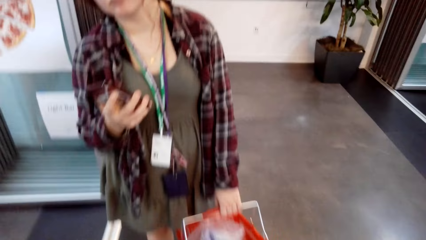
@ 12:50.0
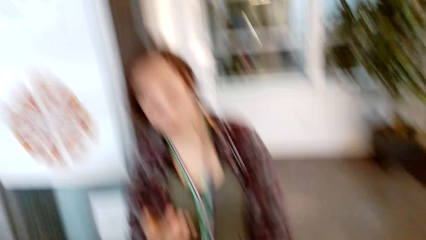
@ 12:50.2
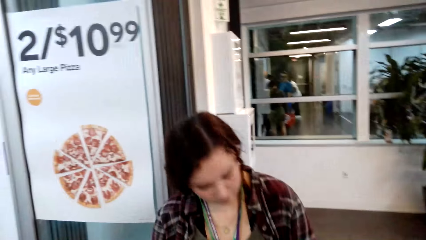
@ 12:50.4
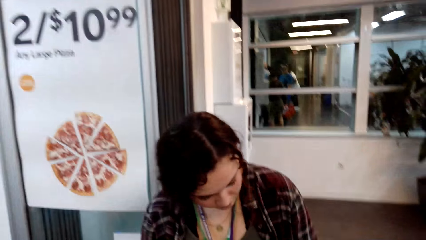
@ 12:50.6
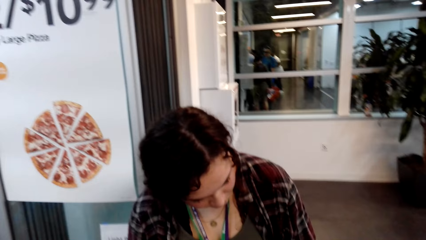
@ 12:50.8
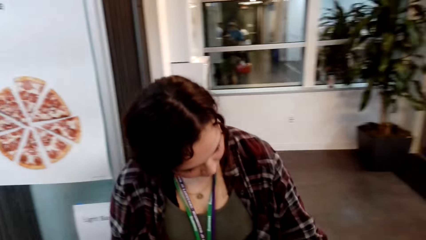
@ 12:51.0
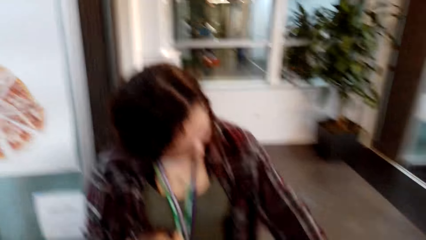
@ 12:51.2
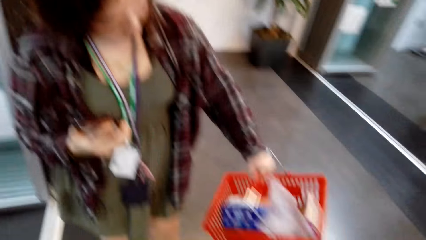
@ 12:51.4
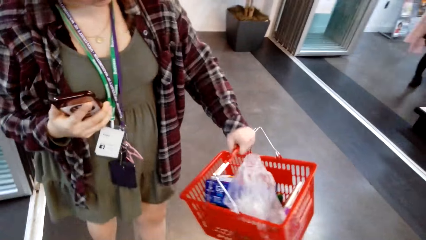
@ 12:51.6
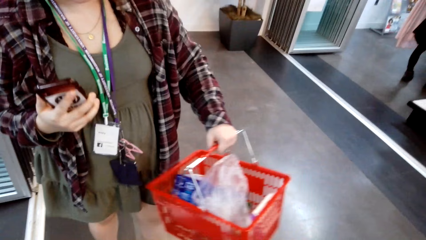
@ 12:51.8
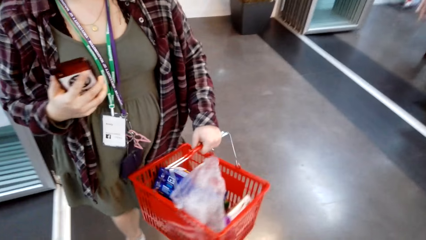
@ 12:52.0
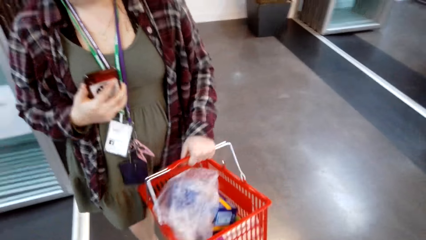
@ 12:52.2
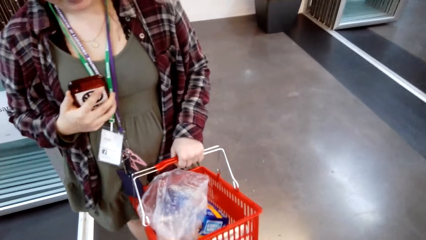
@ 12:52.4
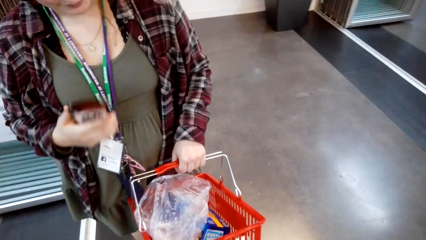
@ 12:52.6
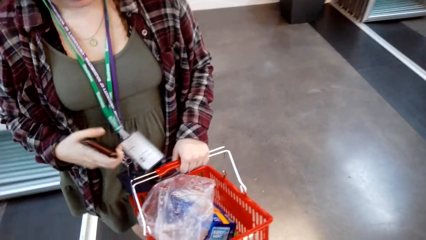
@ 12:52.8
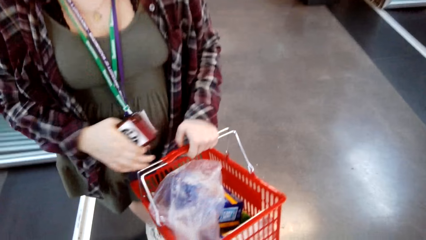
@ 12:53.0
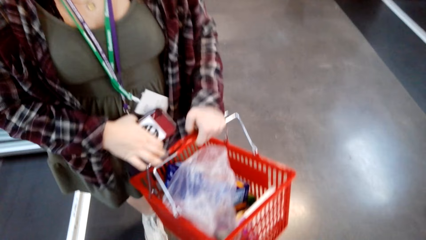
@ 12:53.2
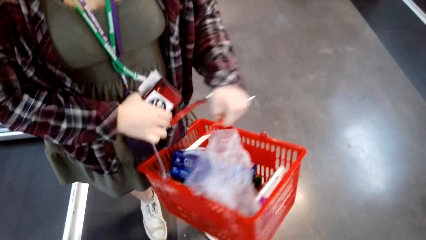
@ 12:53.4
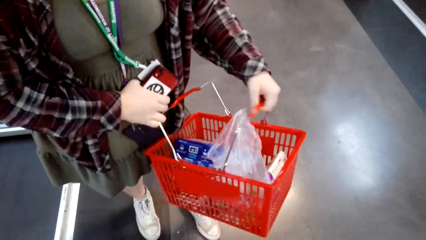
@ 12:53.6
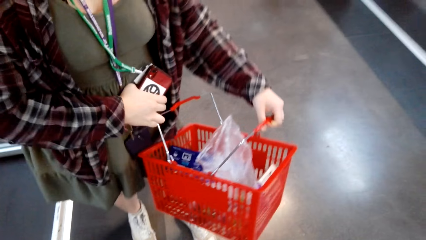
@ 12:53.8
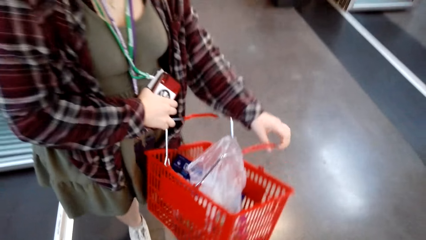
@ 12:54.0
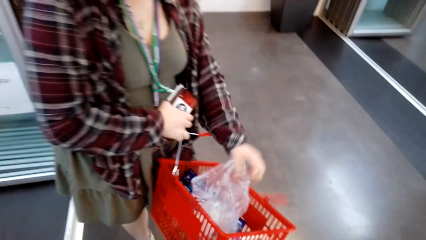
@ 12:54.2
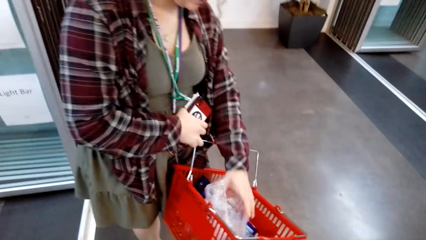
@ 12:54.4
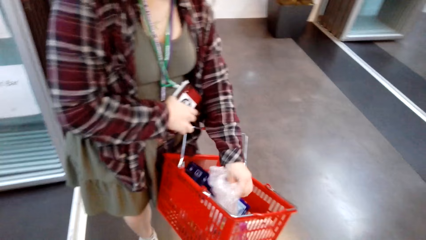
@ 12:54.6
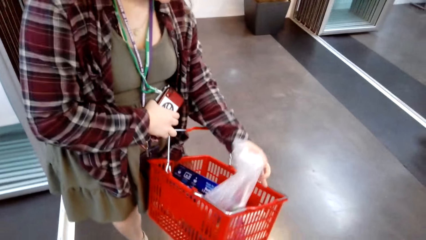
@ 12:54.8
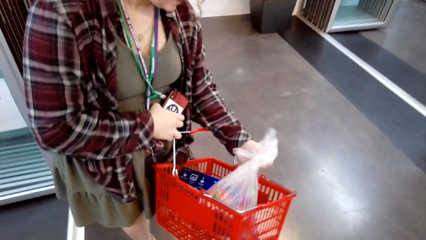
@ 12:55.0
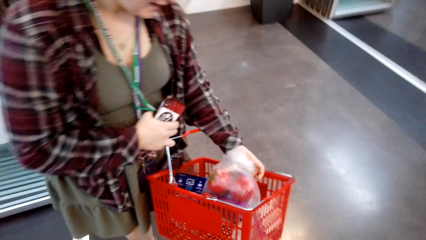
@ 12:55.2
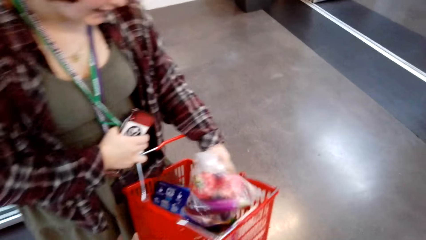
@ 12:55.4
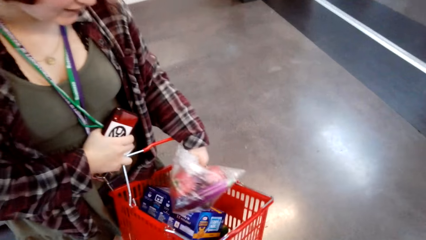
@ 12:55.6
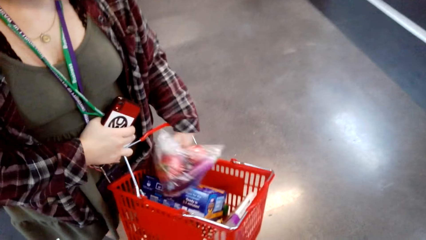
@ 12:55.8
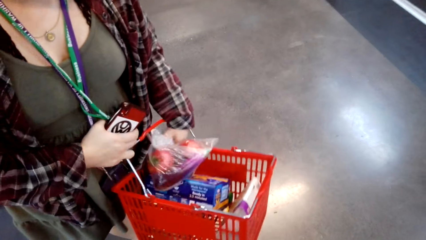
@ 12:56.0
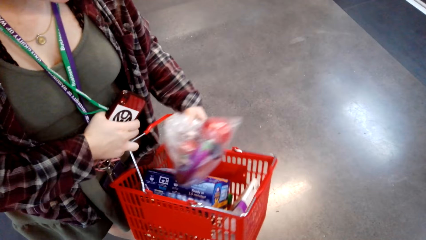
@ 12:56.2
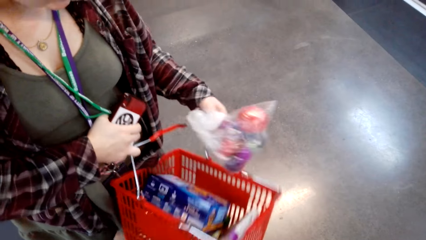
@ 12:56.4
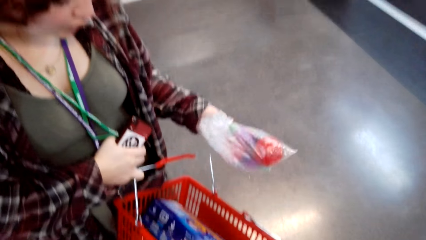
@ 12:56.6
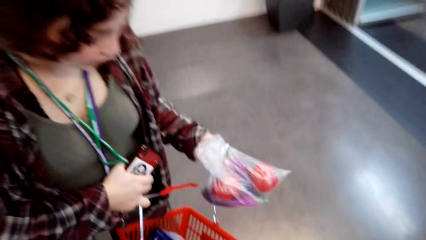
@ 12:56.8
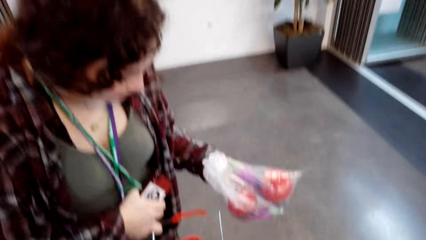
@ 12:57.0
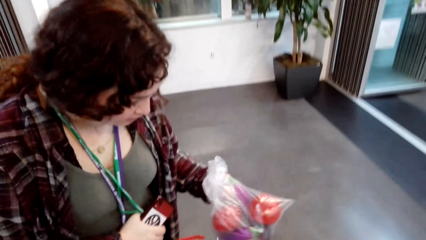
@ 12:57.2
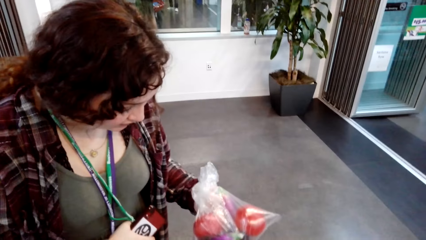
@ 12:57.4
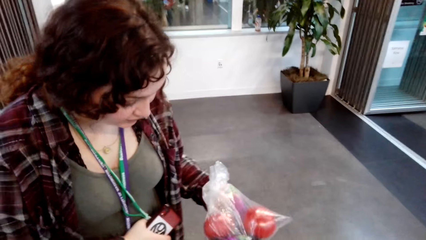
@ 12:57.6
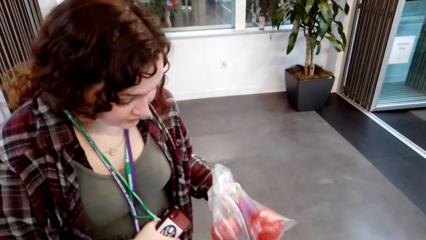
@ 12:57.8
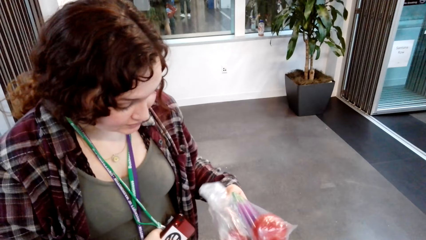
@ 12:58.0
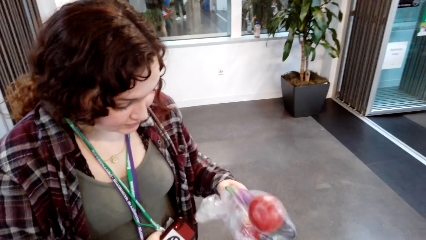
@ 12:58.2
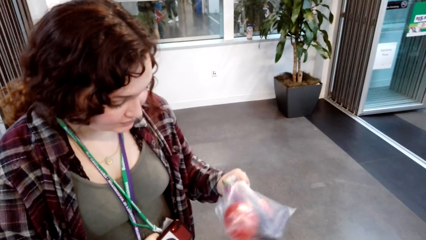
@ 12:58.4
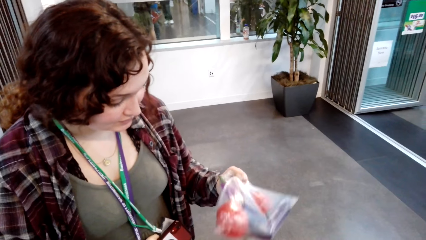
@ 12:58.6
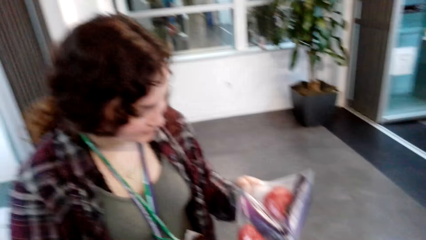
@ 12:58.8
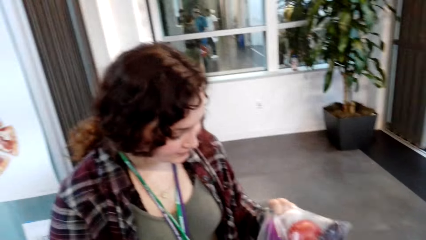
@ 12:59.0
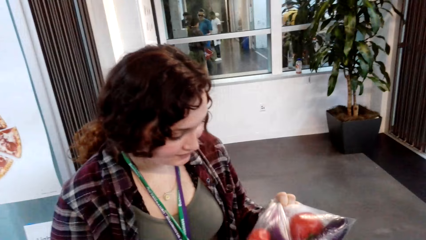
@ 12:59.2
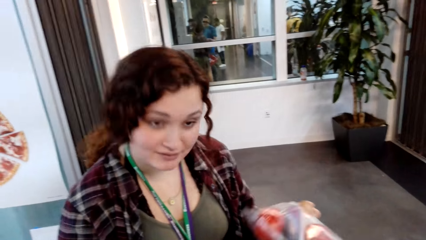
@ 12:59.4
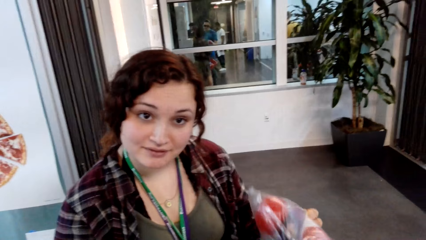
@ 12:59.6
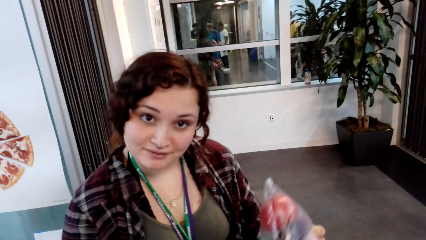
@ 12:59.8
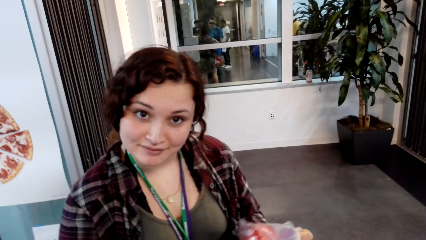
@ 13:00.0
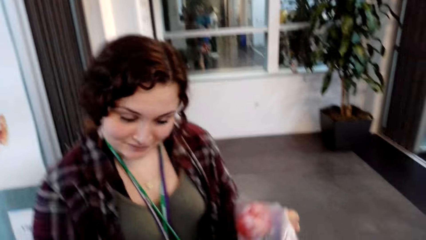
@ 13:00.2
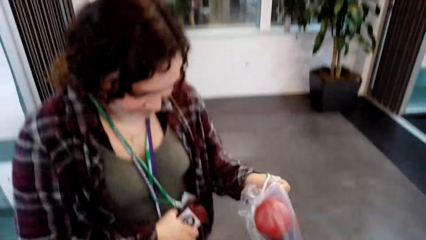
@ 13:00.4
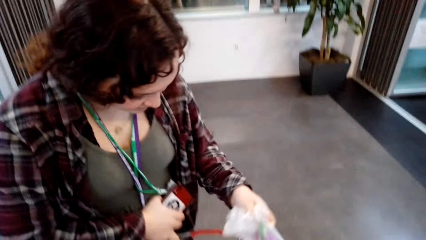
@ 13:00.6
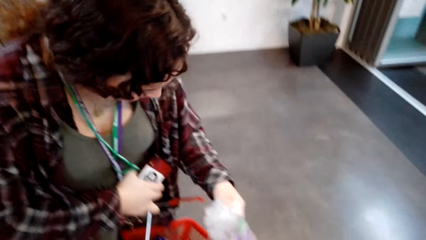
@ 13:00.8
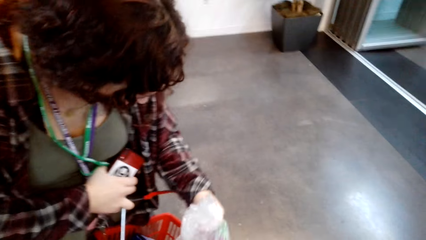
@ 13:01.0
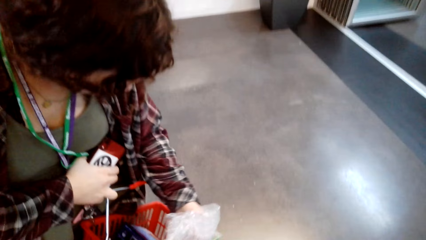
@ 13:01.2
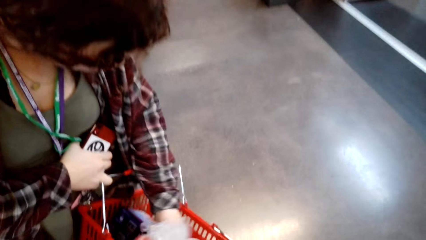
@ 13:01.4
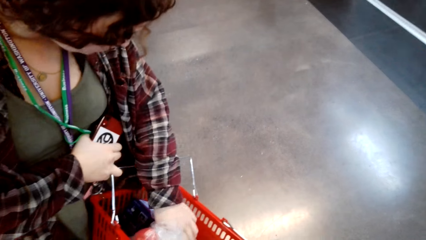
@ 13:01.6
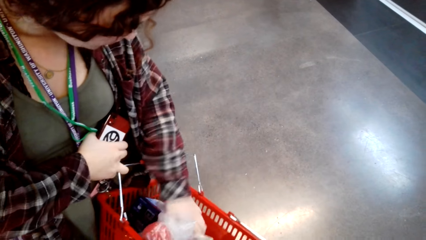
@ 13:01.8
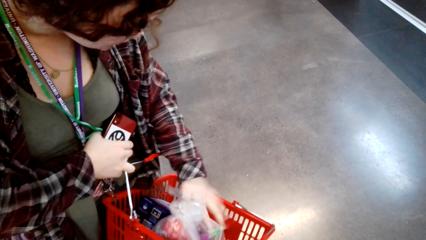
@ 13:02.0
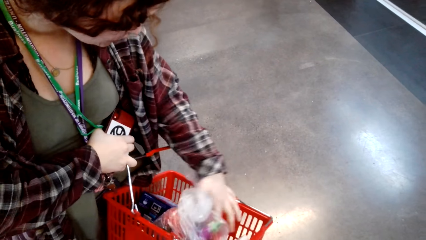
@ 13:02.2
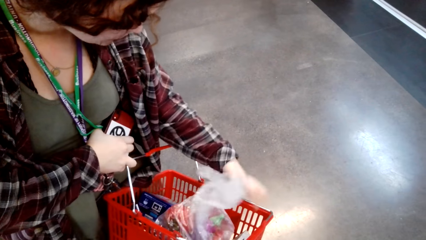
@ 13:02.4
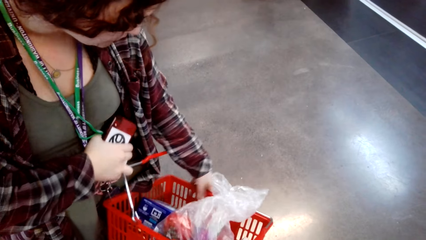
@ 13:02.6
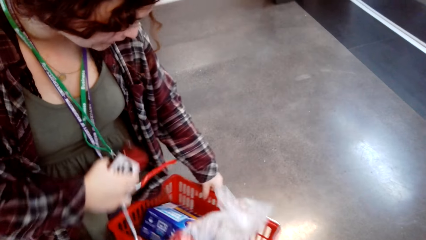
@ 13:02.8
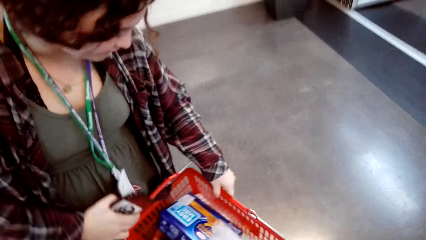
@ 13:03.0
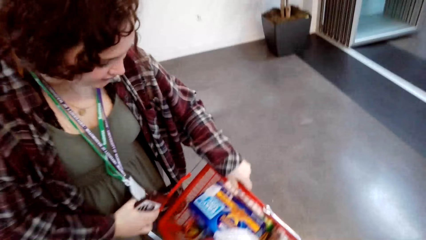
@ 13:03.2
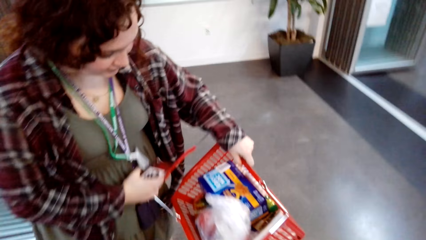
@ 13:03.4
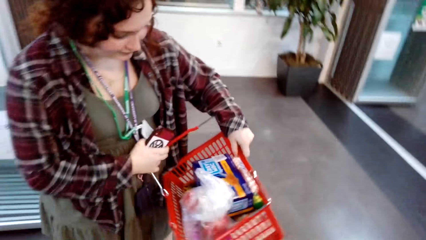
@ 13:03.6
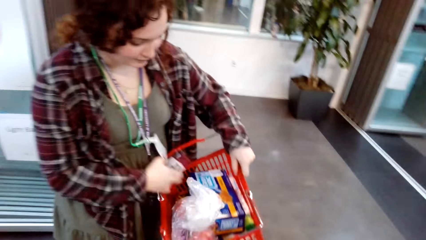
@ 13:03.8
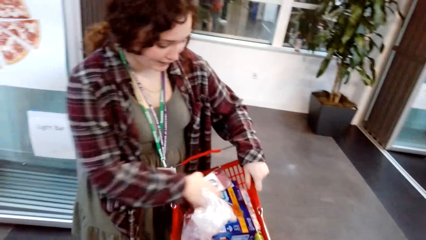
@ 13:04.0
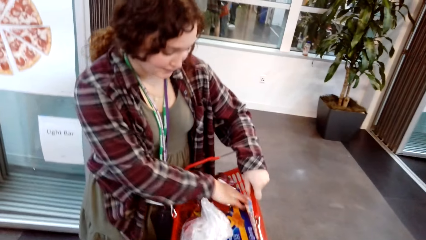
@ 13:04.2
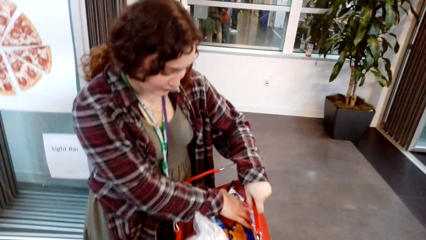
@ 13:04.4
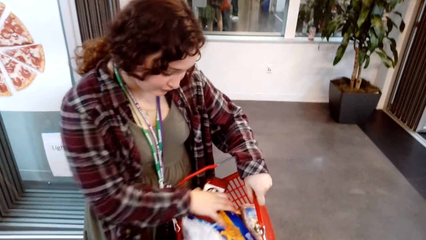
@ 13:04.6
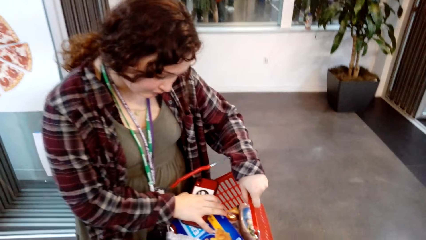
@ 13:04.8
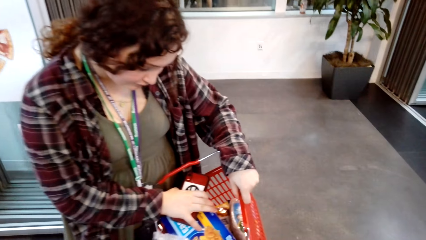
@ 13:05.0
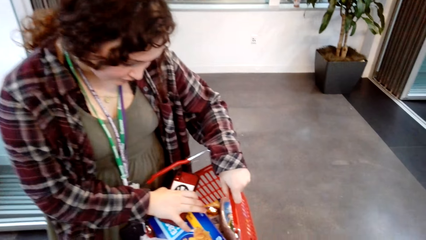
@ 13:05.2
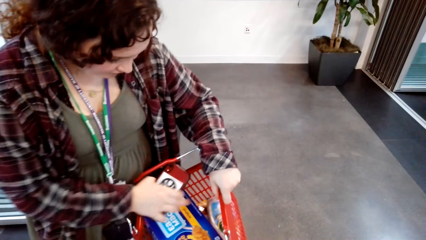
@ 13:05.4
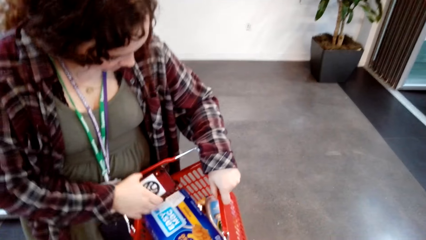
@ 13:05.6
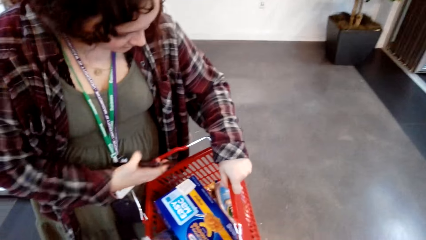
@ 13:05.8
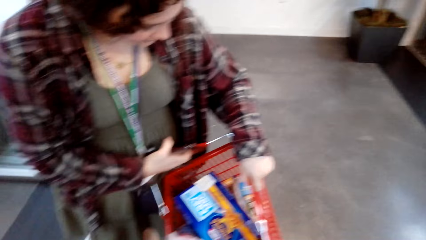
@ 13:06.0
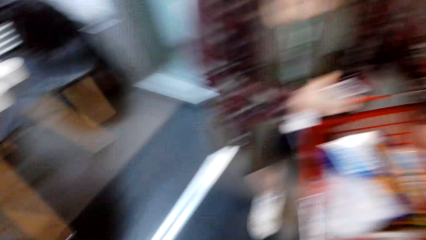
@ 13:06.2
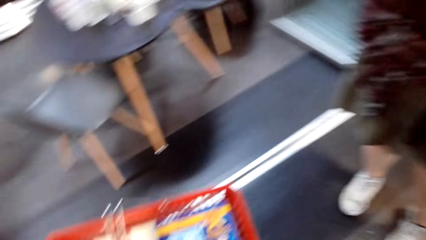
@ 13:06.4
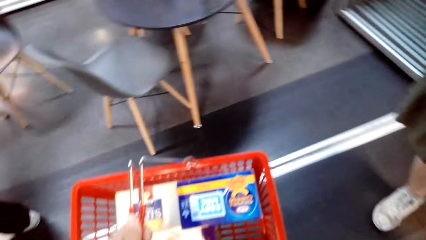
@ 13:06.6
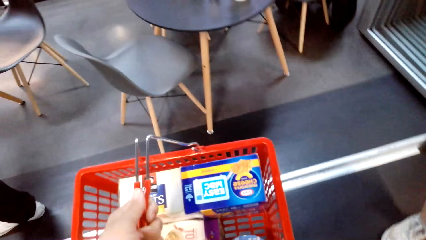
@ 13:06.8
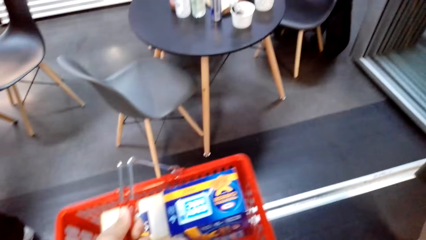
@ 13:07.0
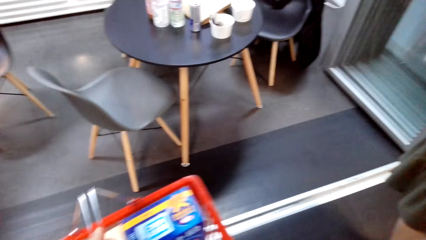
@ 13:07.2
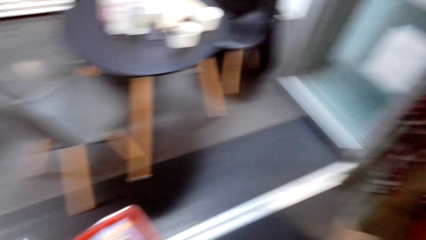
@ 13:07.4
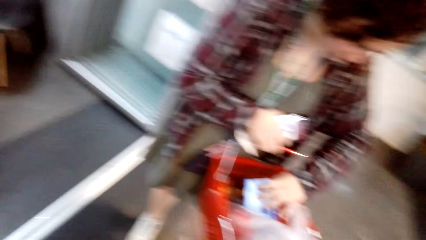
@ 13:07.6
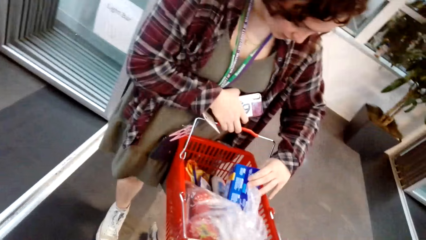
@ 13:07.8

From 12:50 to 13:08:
The camera wearer interacts with a woman. The woman moves around. The camera wearer looks at the woman. The woman moves the shopping basket handles, picks up a paper in the shopping basket and turns the paper. The woman puts the paper in the shopping basket, moves the shopping basket, moves something in the shopping basket and holds the shopping basket. The camera wearer looks around.
